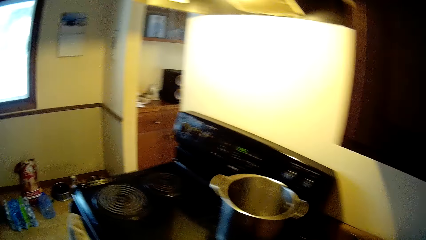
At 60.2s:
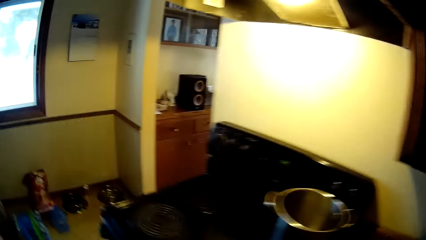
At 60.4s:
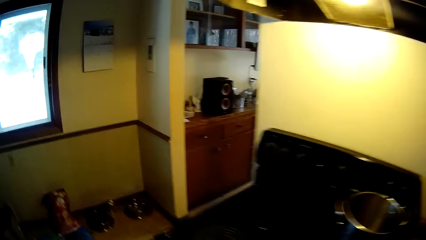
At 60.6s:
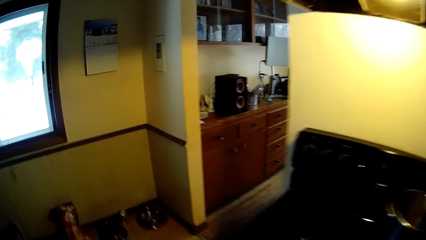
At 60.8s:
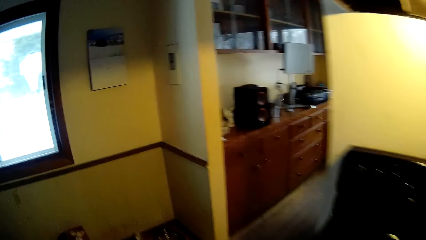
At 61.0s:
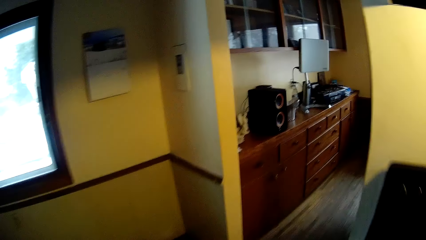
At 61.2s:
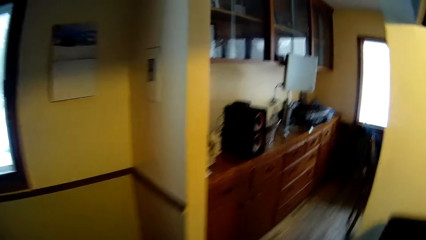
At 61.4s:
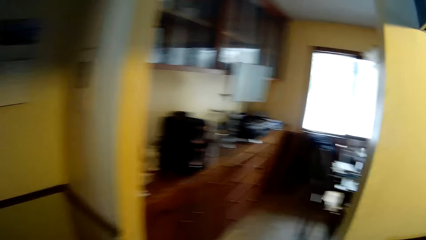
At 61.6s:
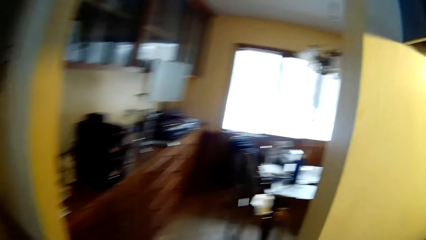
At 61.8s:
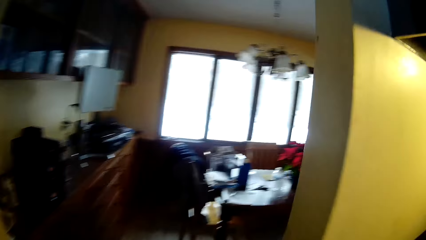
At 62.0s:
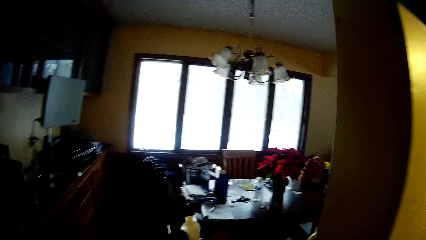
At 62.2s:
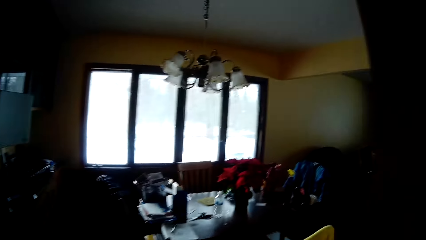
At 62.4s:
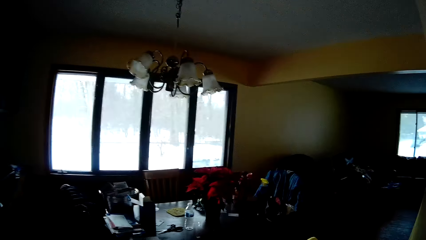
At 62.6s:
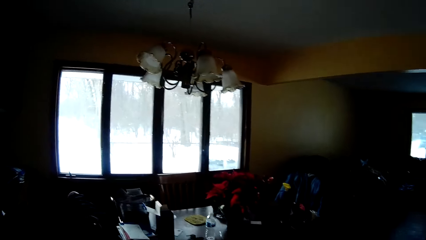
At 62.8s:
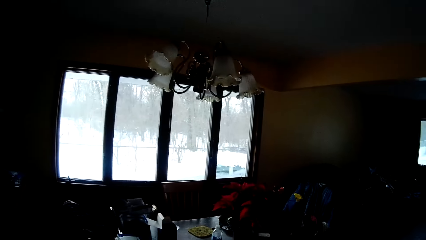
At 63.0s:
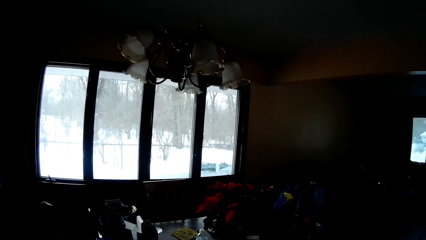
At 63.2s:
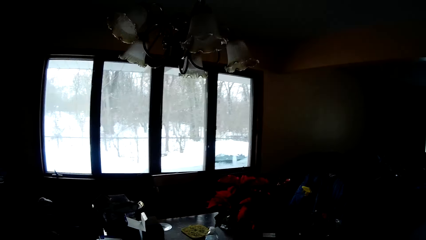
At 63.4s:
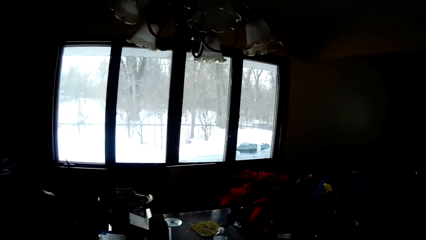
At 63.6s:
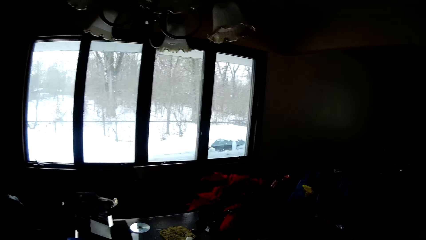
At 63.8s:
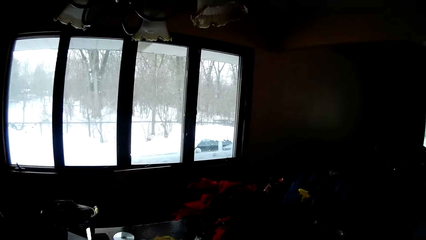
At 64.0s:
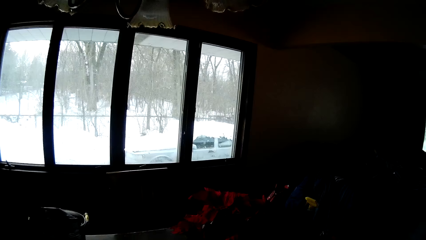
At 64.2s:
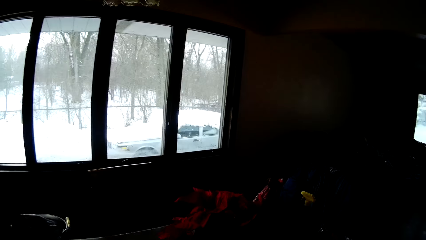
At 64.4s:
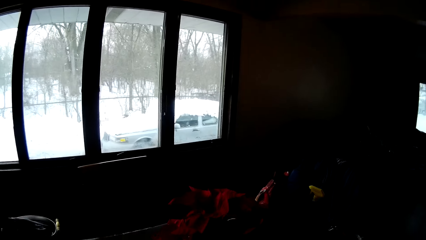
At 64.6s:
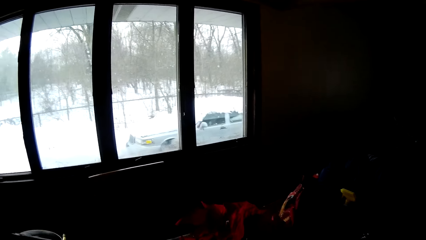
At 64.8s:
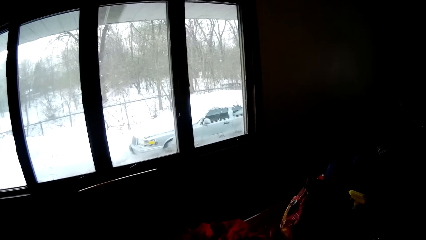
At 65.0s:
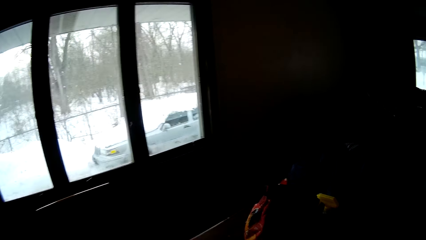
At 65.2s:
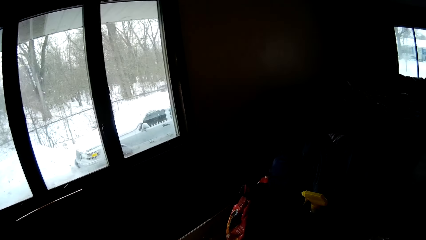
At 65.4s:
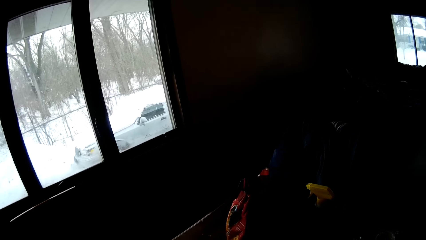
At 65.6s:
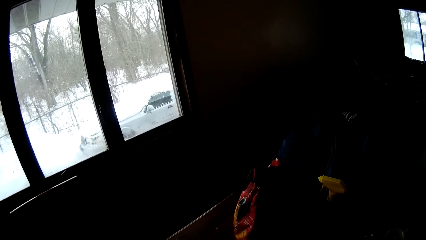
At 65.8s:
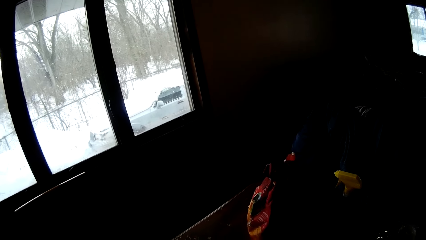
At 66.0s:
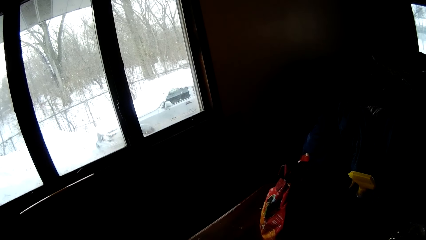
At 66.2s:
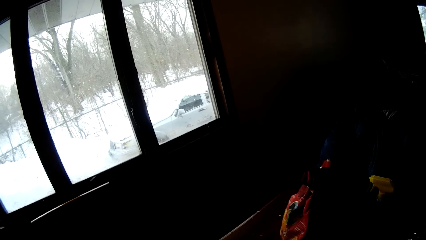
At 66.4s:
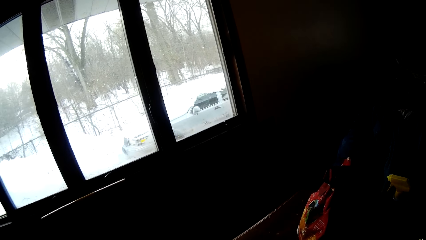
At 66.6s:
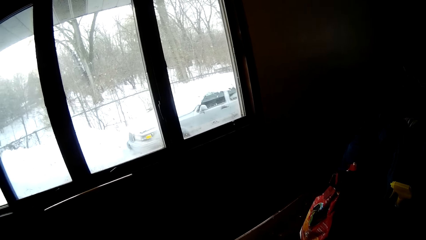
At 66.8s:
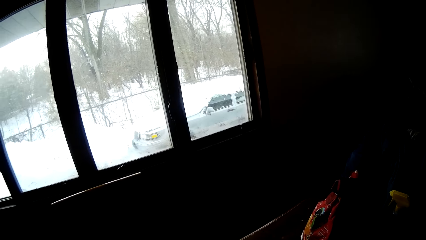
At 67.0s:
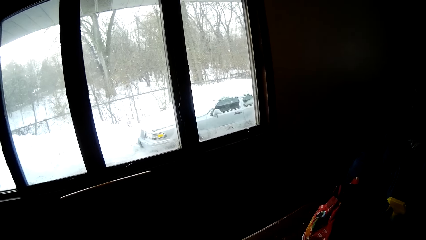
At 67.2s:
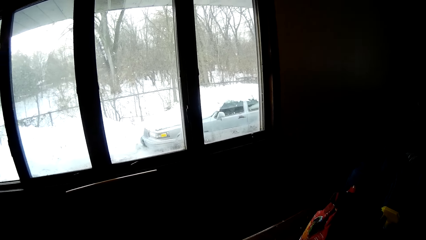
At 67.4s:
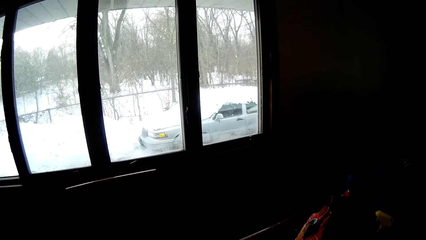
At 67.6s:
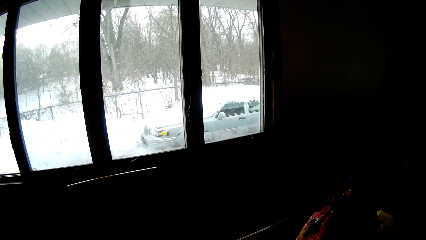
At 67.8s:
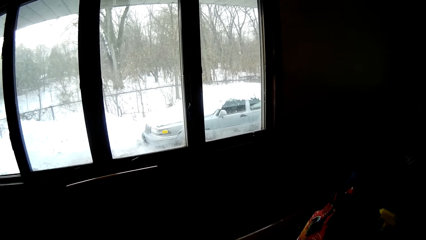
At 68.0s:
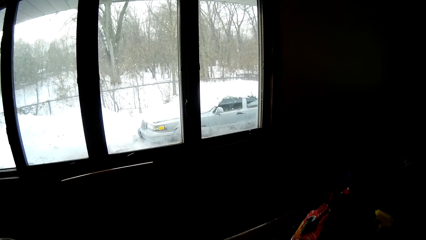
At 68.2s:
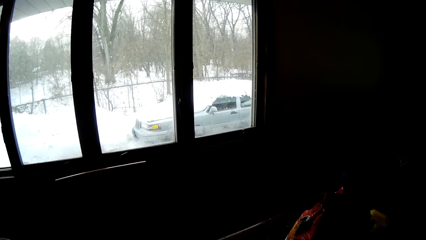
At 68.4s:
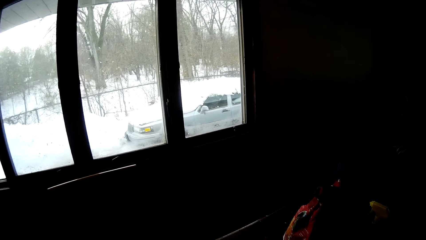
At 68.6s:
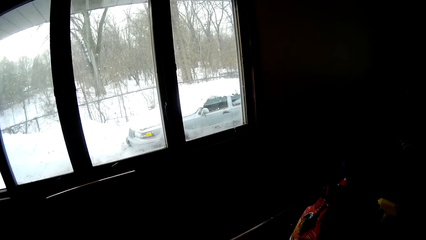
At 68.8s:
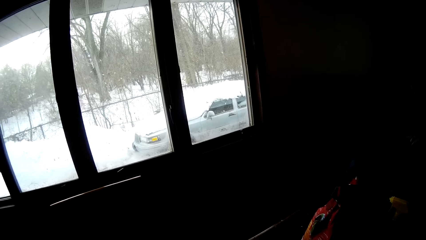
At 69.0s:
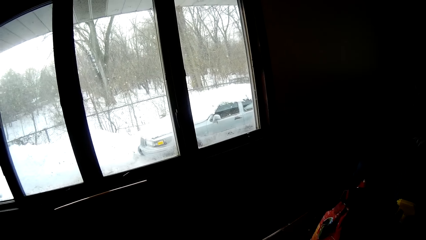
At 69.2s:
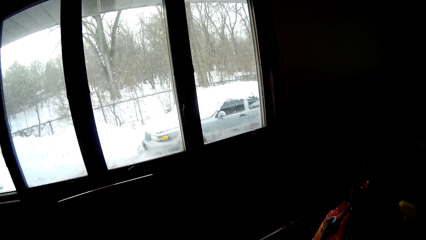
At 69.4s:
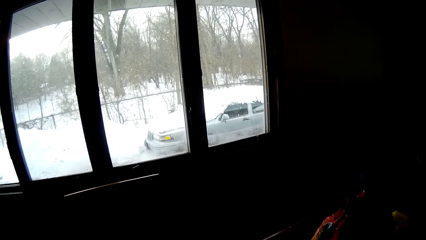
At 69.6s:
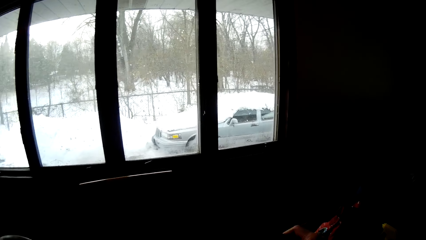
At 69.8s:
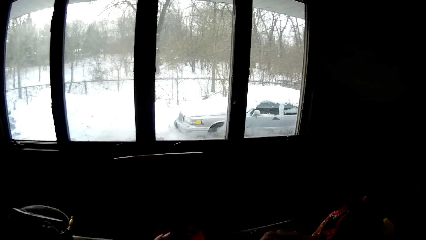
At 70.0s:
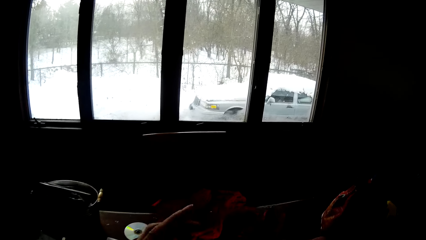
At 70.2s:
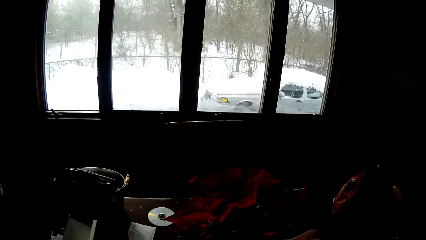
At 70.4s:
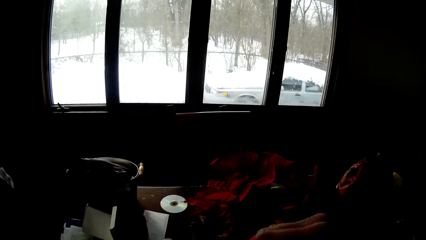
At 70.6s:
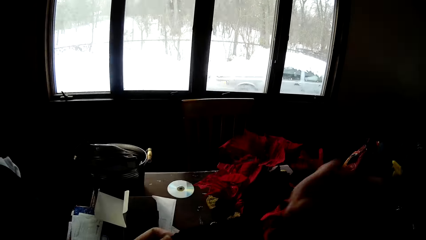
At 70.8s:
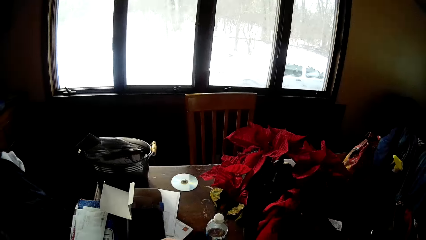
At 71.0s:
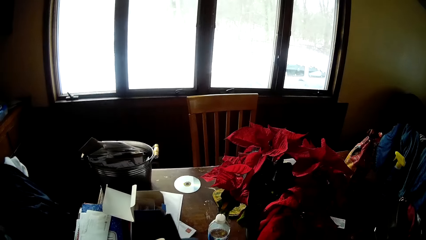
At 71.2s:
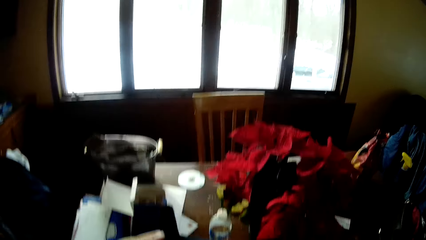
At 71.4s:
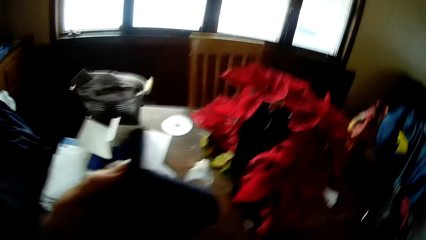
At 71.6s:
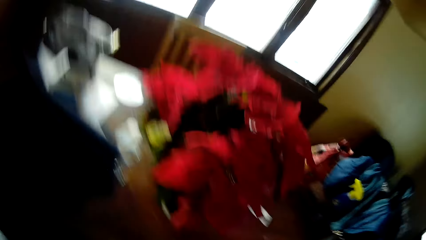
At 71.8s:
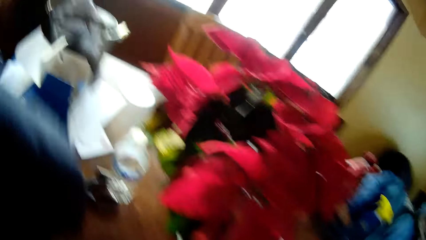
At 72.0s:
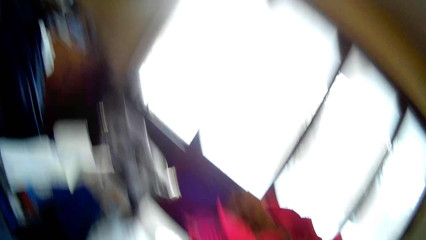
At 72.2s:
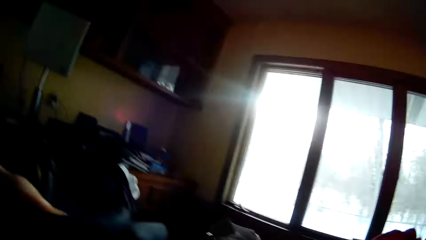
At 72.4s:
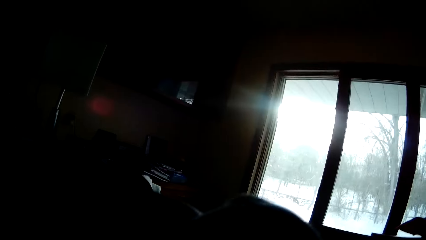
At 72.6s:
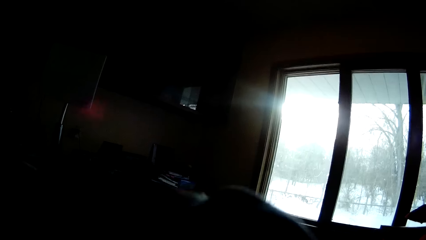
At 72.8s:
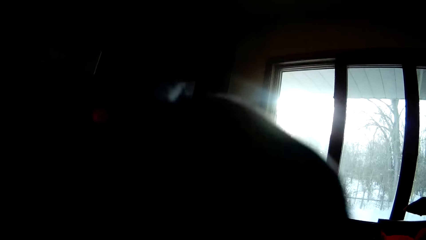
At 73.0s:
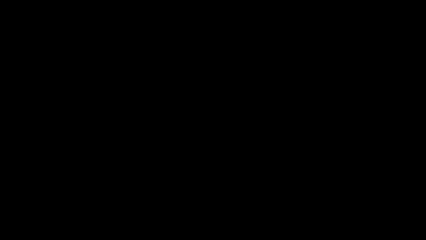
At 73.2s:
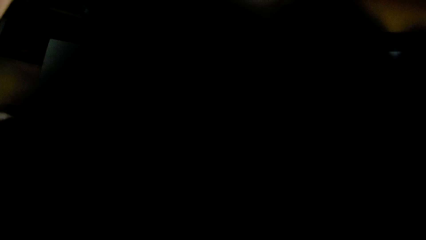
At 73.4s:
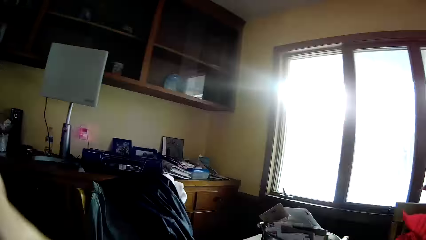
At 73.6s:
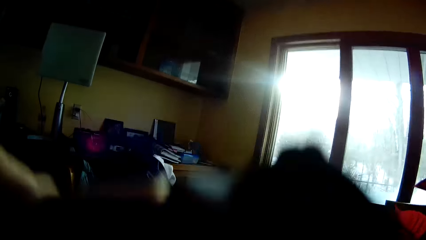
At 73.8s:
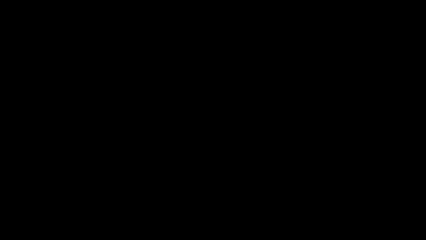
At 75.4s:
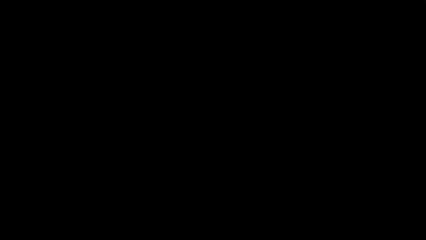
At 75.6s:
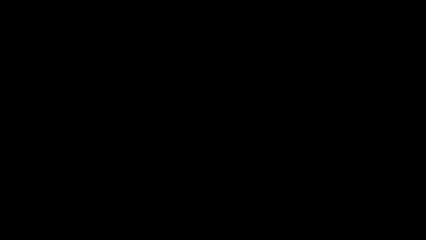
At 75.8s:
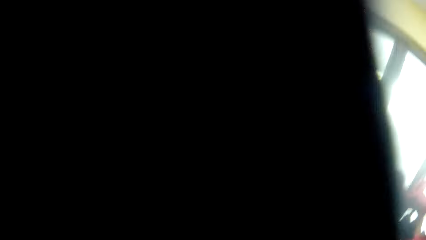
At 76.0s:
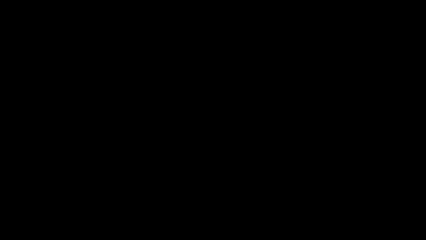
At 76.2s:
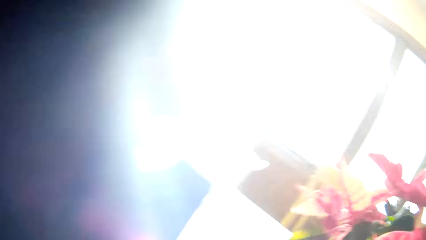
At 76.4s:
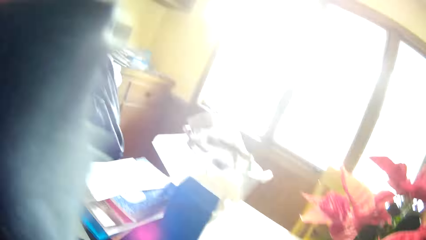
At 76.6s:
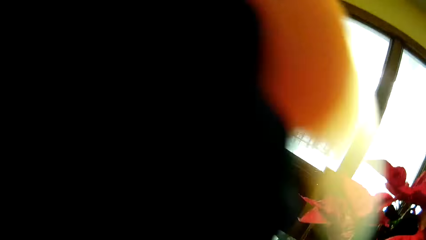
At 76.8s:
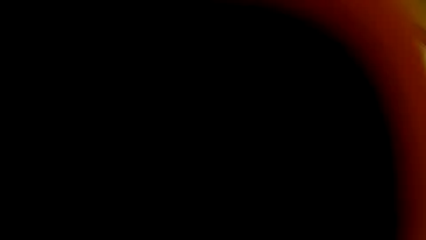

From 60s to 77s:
The camera wearer walks out of the kitchen into the dining room. He picks up a napkin from a dining table with his right hand.
